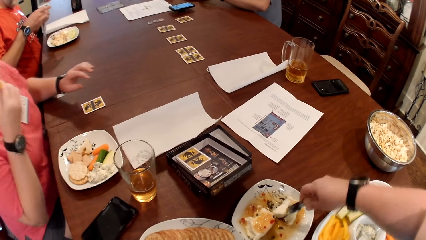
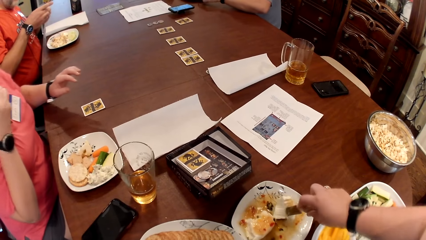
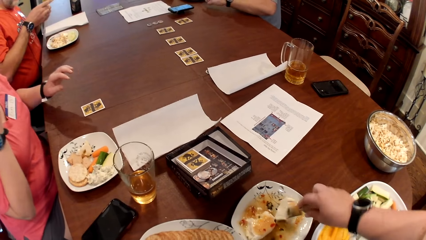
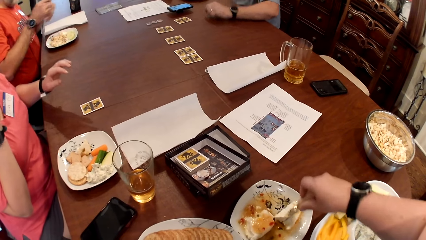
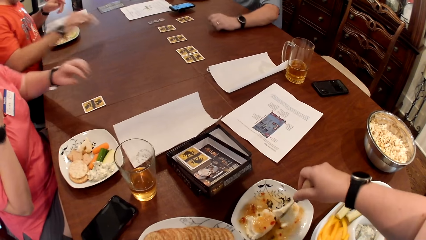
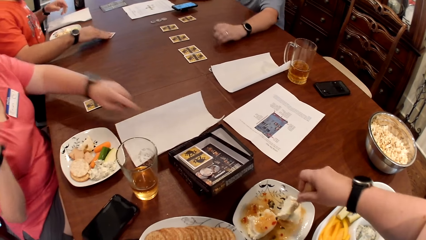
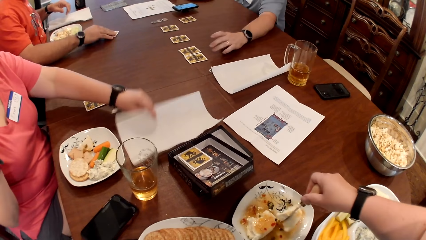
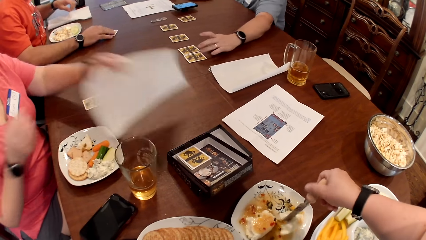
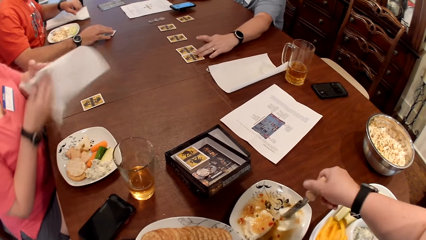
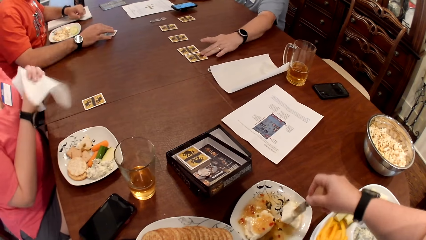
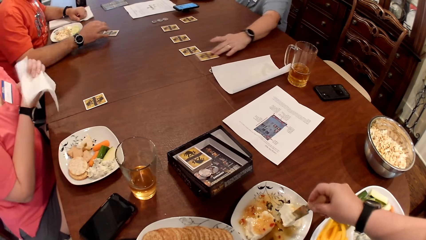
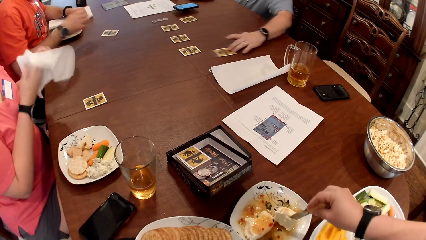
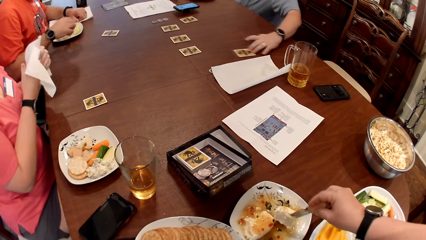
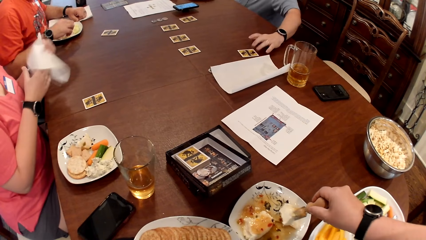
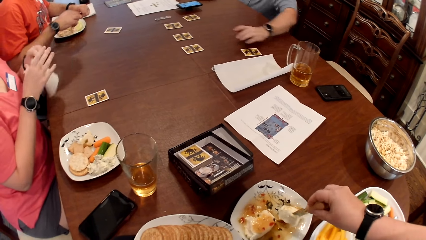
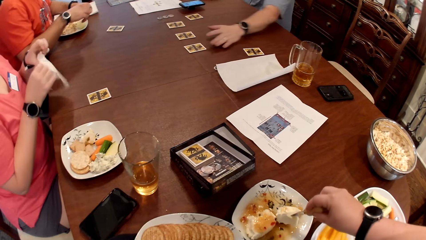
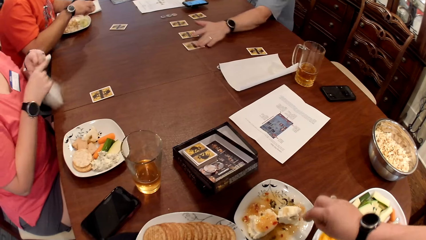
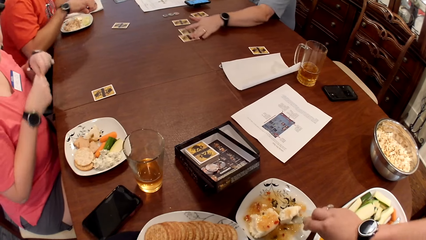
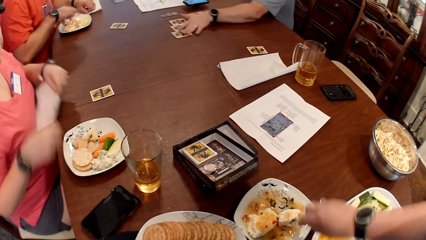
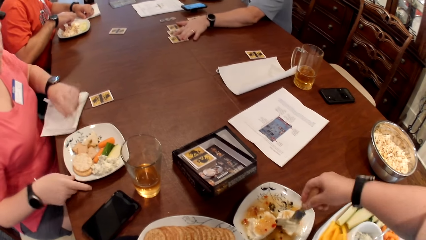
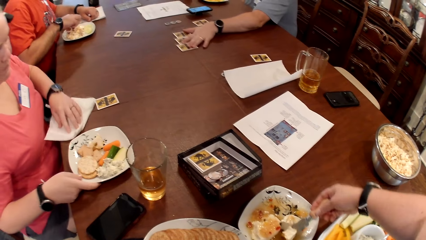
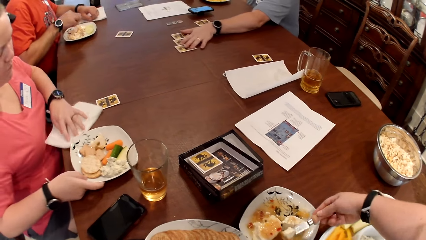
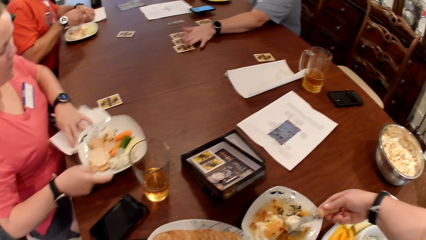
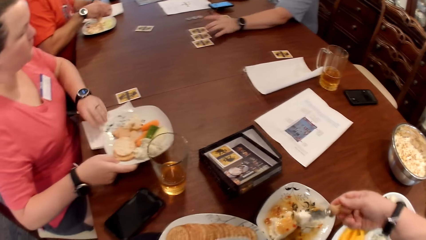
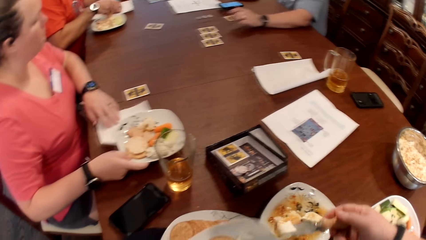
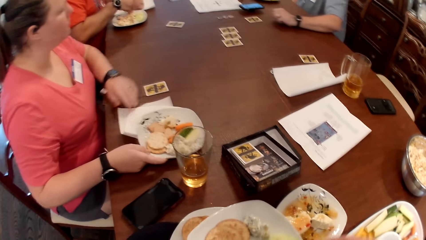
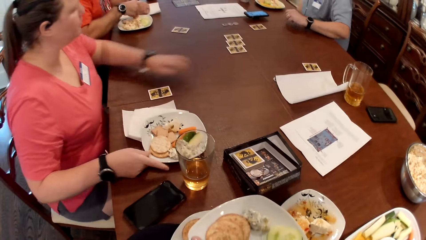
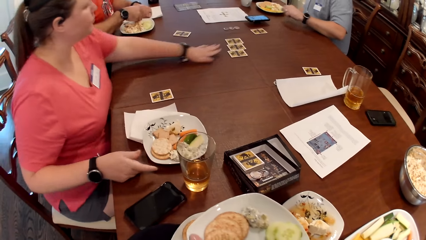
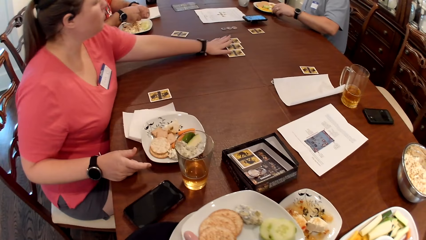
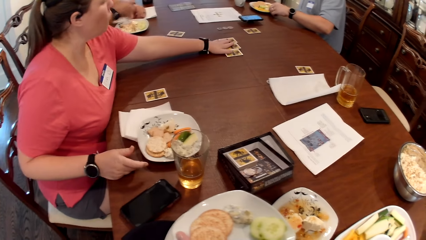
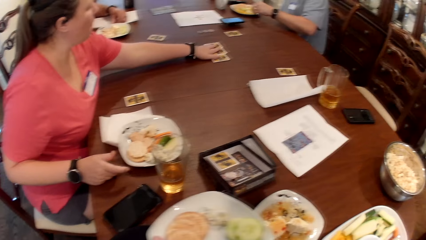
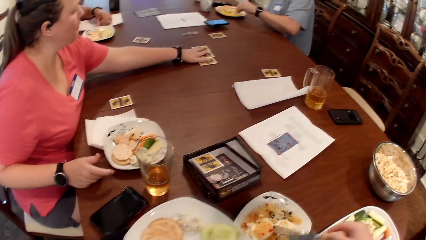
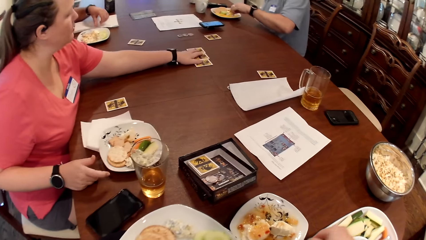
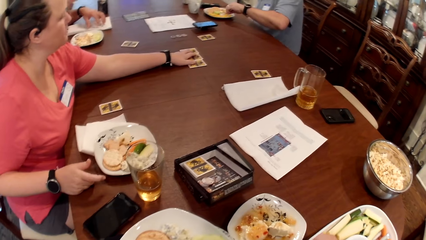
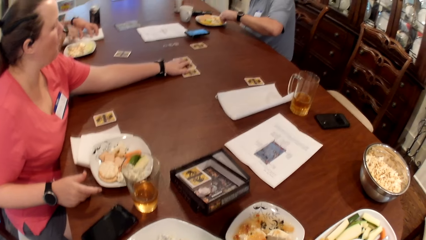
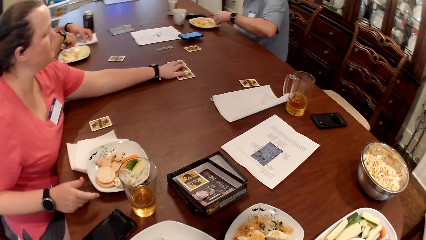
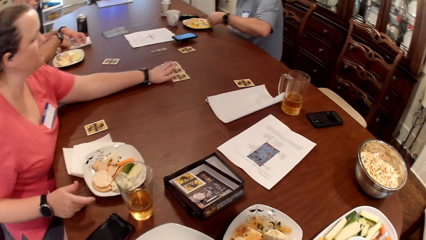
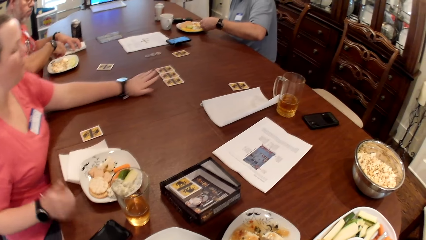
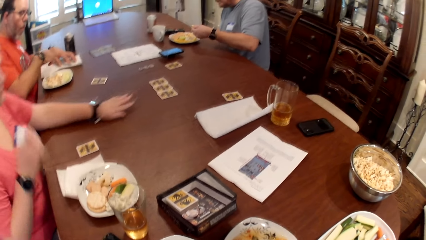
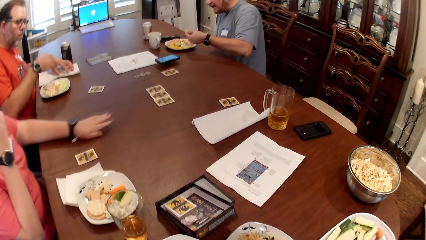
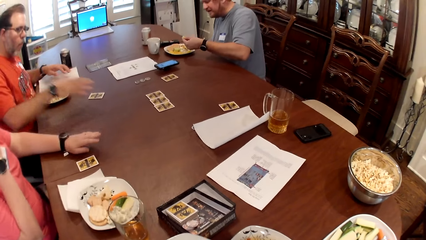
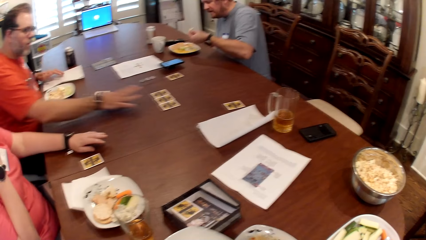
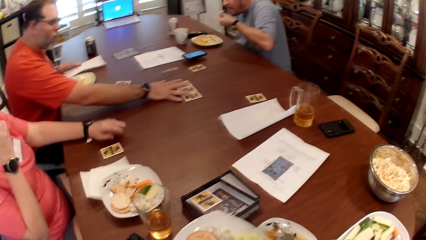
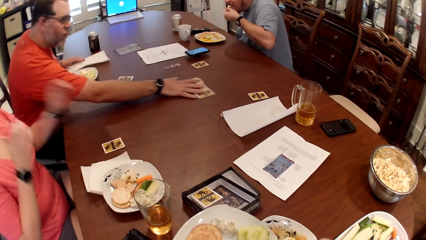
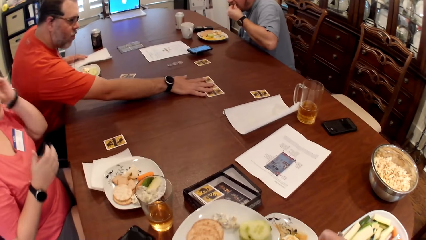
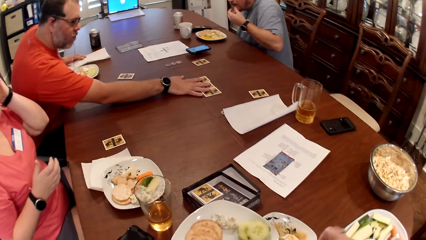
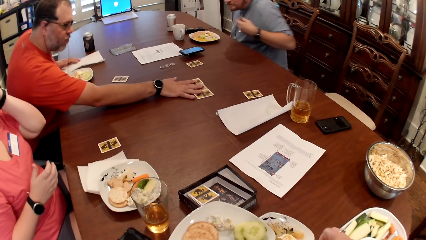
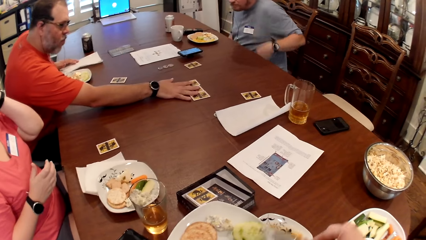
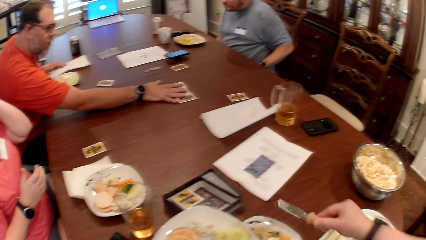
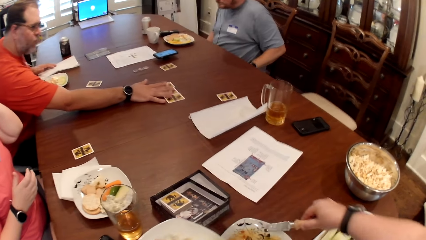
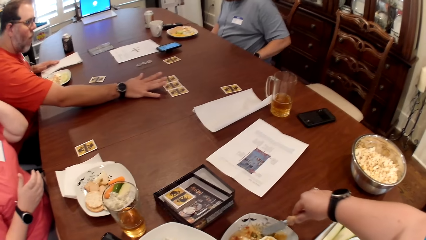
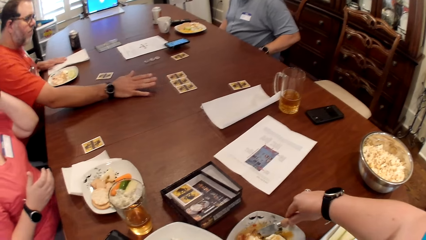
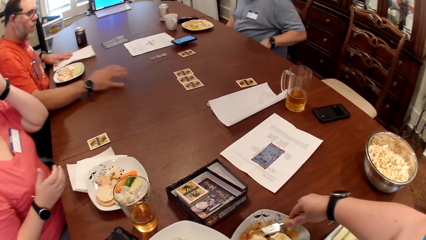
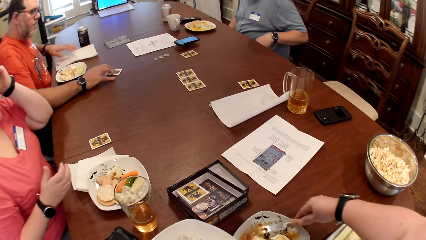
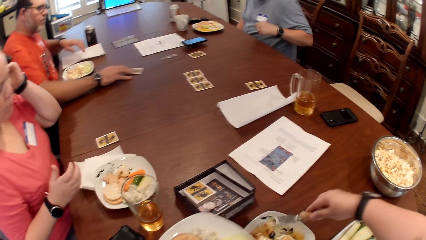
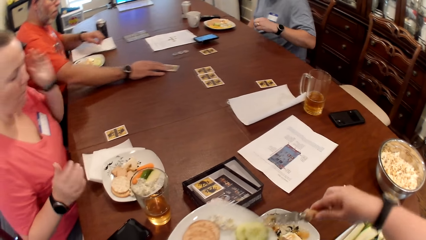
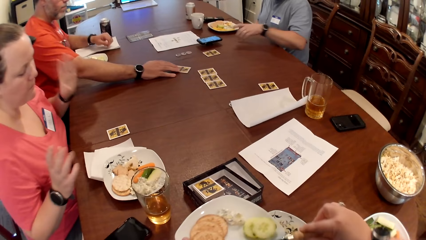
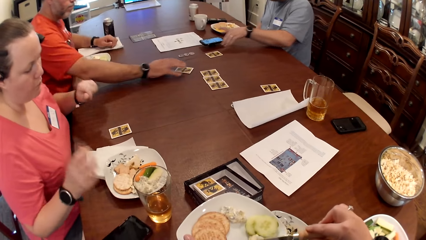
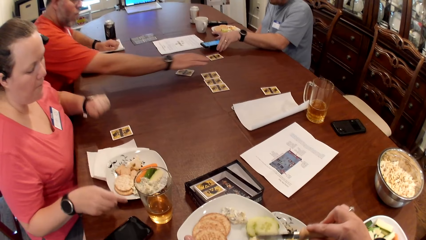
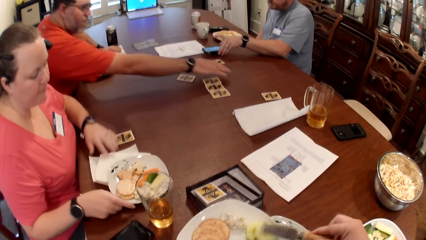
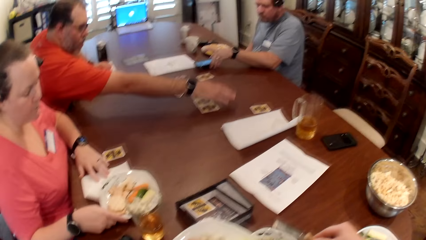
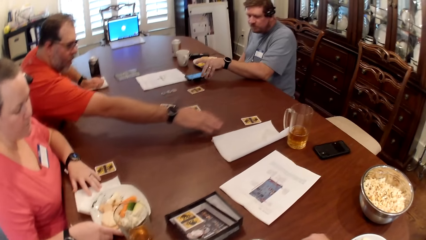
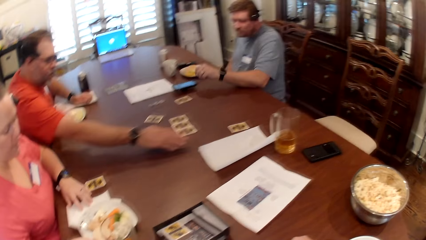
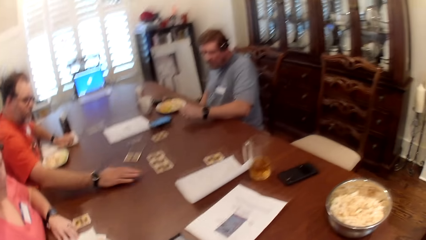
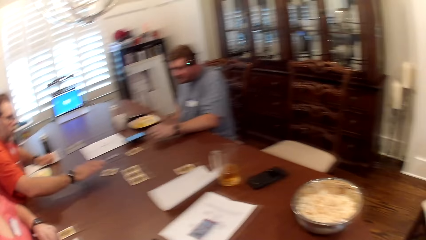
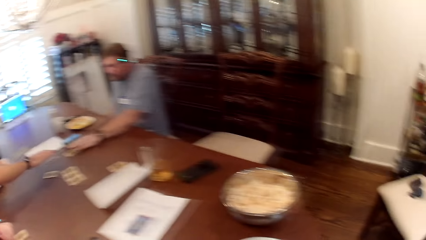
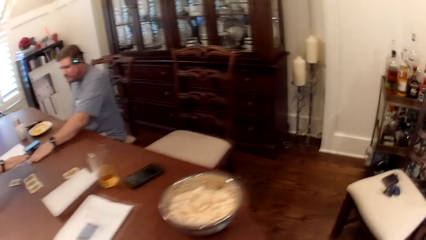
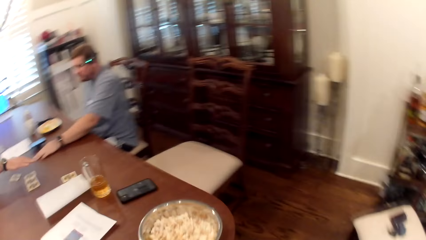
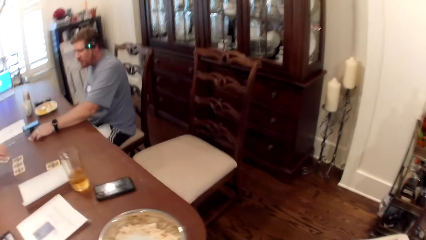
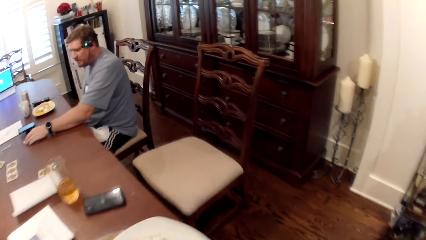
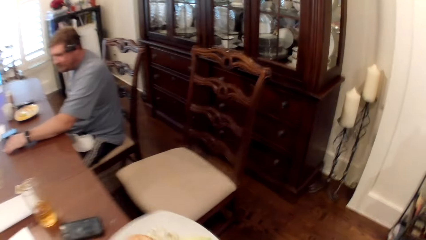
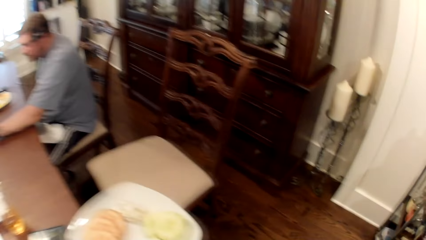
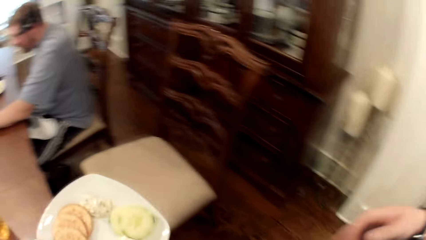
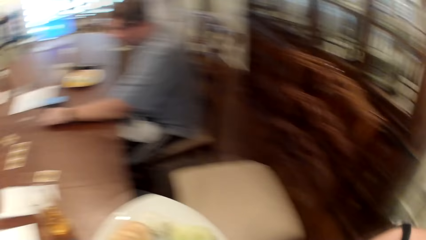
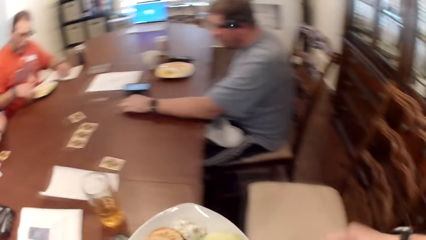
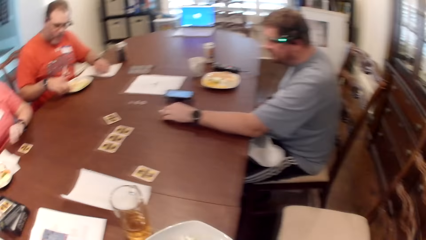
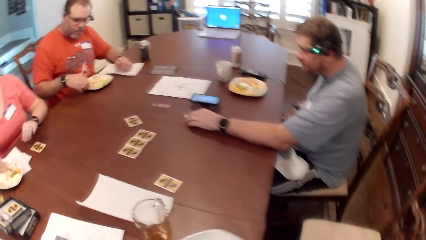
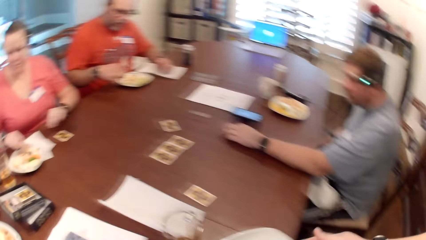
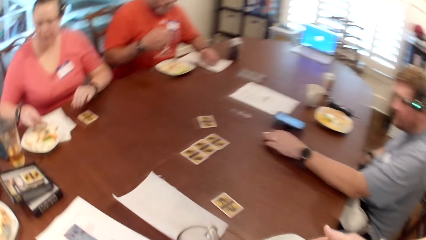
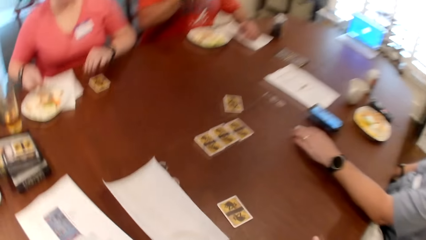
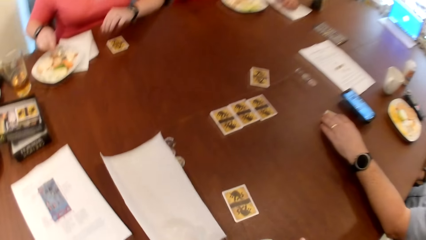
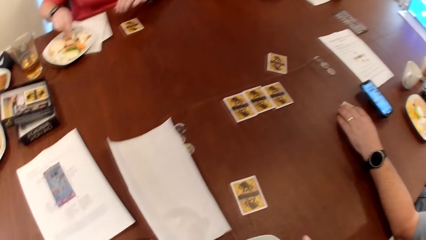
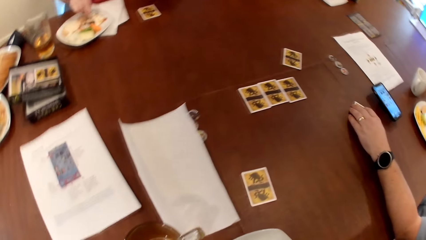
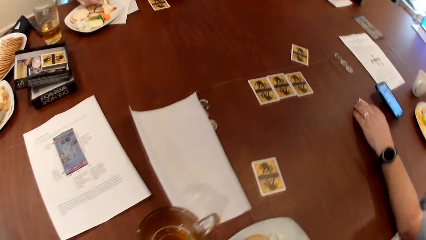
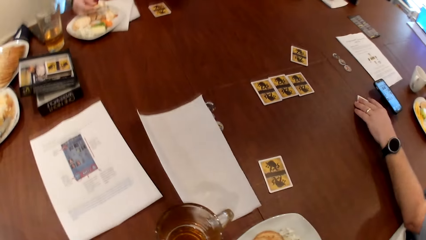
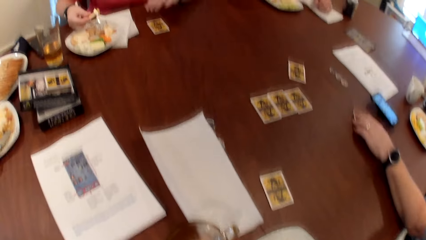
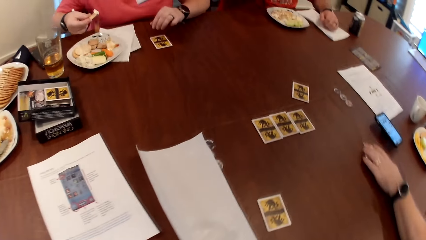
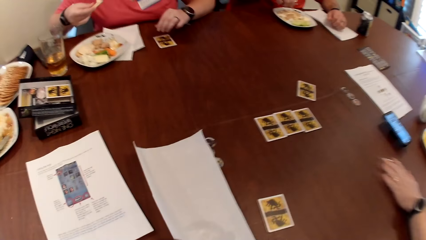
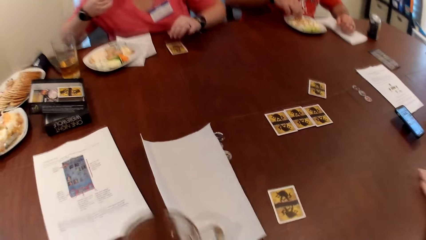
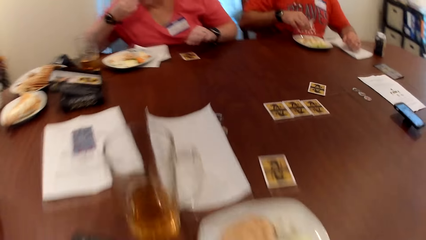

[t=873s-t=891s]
The camera wearer serves food. A man drops the card in his right hand on the table. A woman picks the tissue paper on the table with her left hand. Another man sorts the cards on the table with his left hand. The woman wipes her right hand with the kitchen towel in her left hand, folds the kitchen towel with both hands, drops the tissue paper on the table with her left hand, and lifts the plate of dessert on the table with her right hand. The first man takes dessert from the plate of dessert on the table with his right hand. The woman pushes the kitchen towel under the plate with her left hand. The camera wearer puts the cream cheese on the knife in her right hand in the plate in her left hand. The woman drops the plate in her right hand on the kitchen towel. The other man takes a dessert from the plate of dessert on the table with his left hand. The first man scoops cream cheese with the dessert in his right hand from the plate of dessert on the table. The woman pushes some cards on the table with her left hand. The first man eats the dessert with the cream cheese in his right hand. The other man scoops cream cheese with the dessert in his left hand from the plate of dessert on the table. The first man wipes his right hand with the kitchen towel on the table and sorts the cards on the table with his right hand. The other man eats the dessert with the cream cheese in his left hand. The camera wearer scoops some cheese from the bowl on the table with the knife in her right hand. She puts the cheese on the knife in her right hand in the plate in her left hand. The other man repositions a phone from the table with his left hand and moves the card on the table with his left hand. The camera wearer looks around. The first man takes dessert from the plate of dessert on the table with his right hand and eats the dessert in his right hand. The camera wearer sits at the table. The woman scoops cream cheese with the dessert in her right hand from the plate of dessert on the table and eats the dessert with the cream cheese in her right hand.
